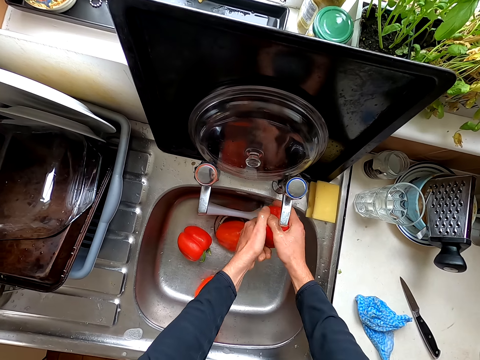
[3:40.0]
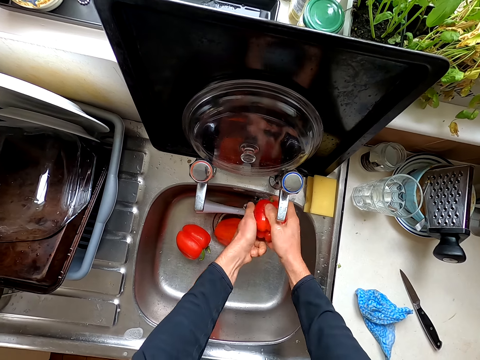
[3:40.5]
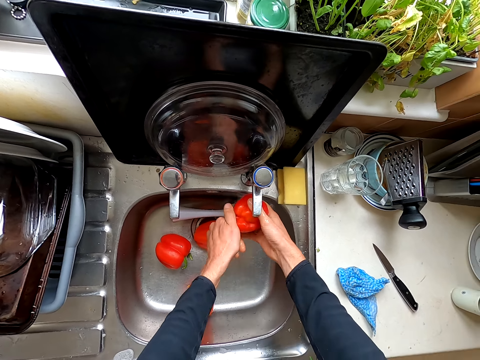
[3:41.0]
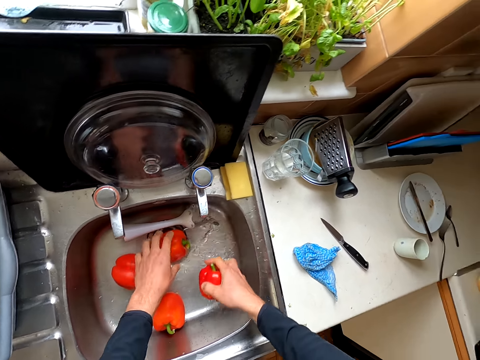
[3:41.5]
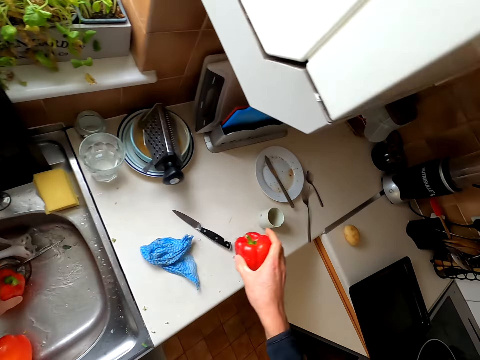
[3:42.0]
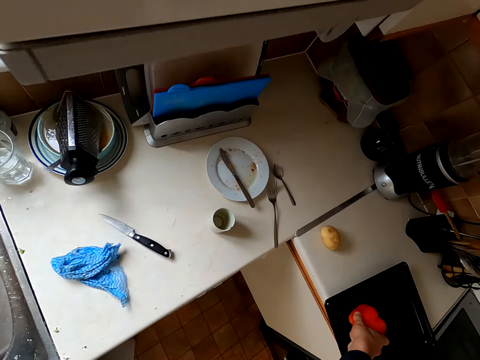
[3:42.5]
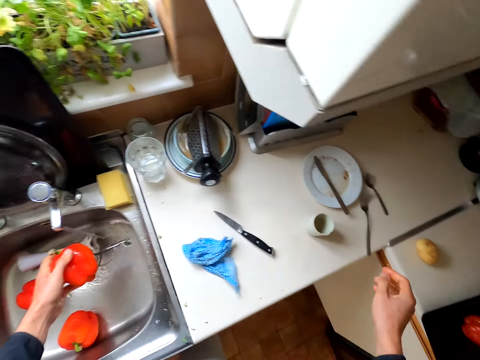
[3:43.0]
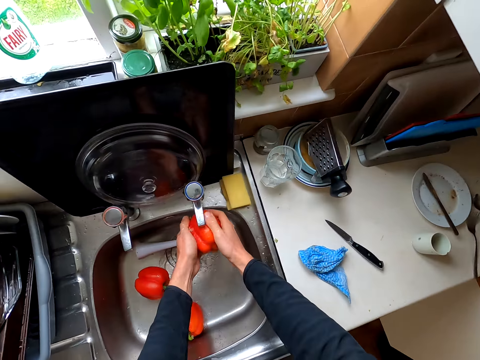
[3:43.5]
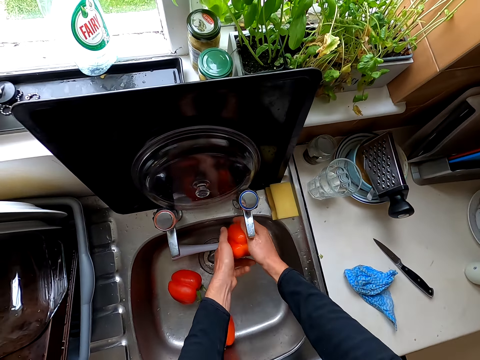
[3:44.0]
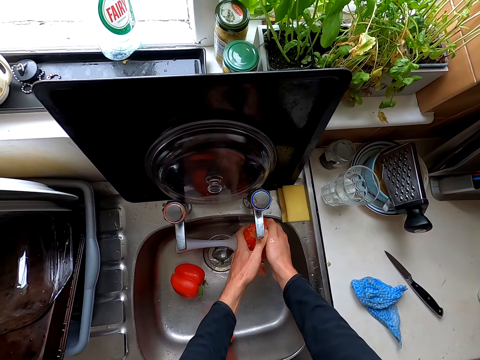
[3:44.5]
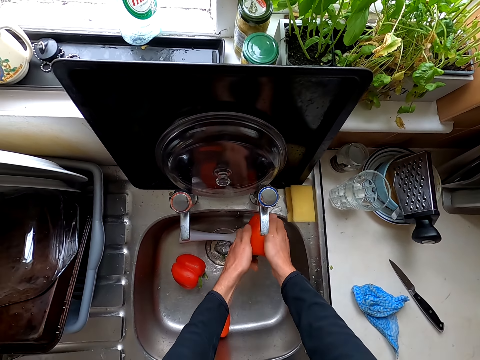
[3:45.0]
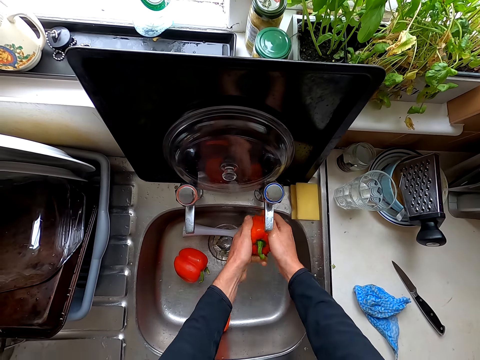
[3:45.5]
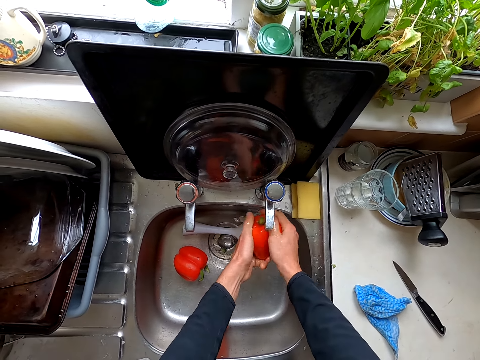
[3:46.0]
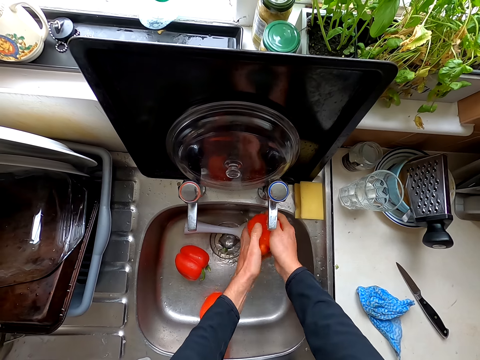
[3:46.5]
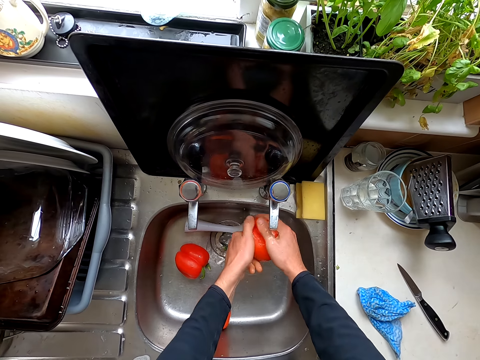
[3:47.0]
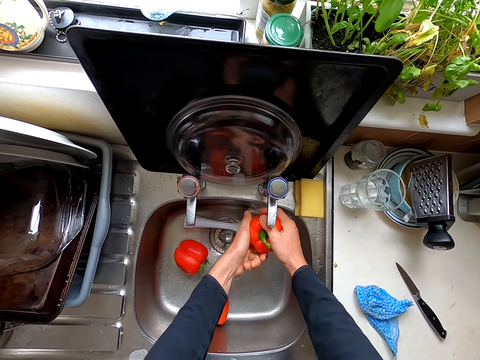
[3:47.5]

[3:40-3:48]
The camera wearer puts the capsicum on the tray.

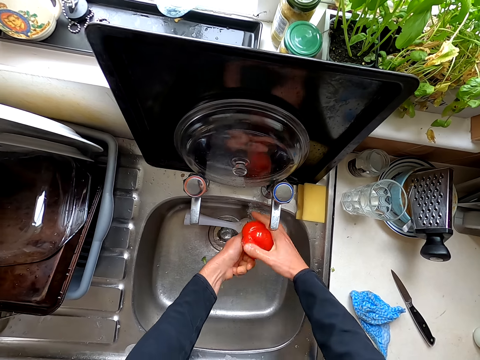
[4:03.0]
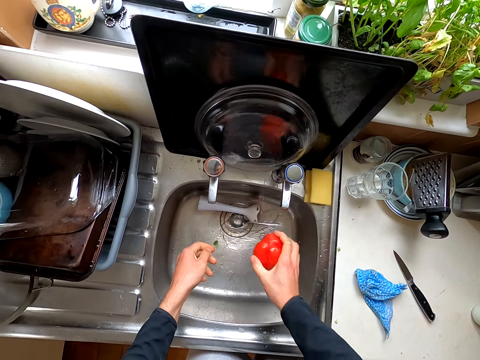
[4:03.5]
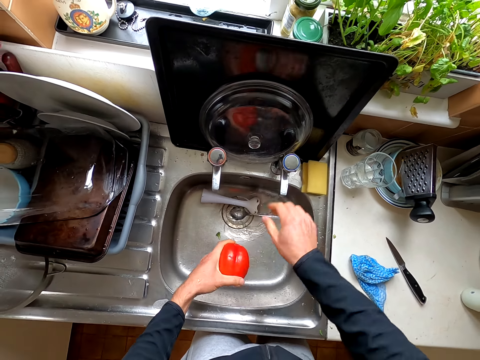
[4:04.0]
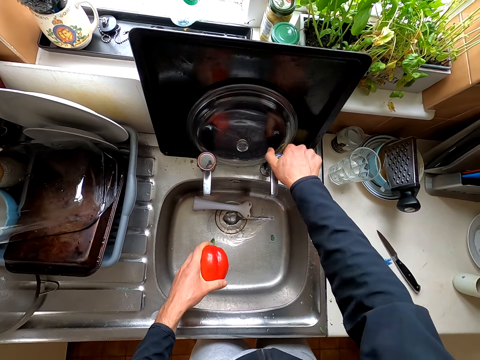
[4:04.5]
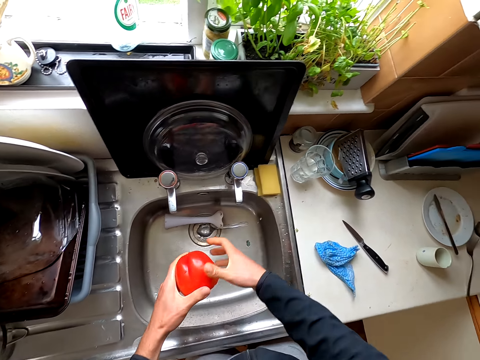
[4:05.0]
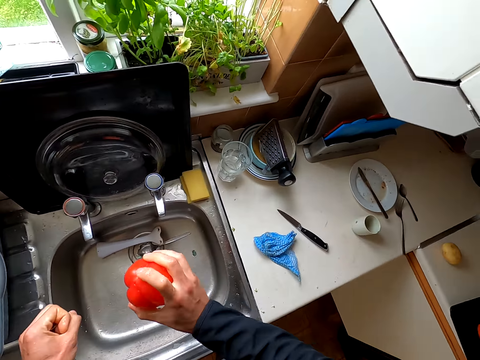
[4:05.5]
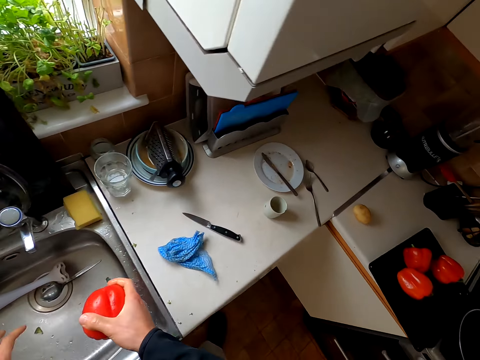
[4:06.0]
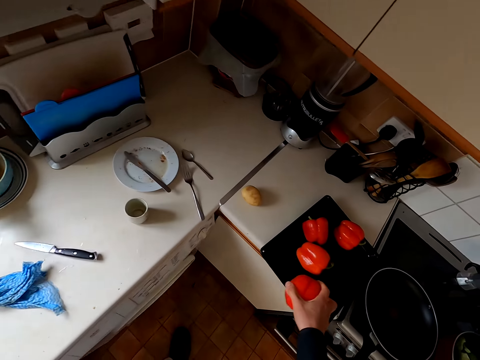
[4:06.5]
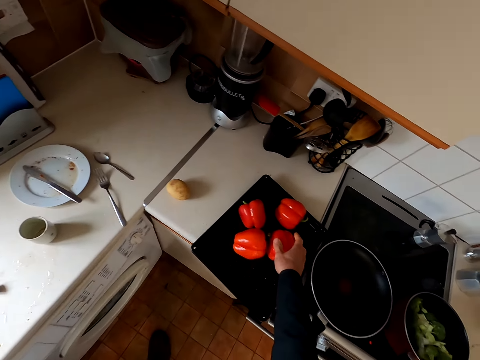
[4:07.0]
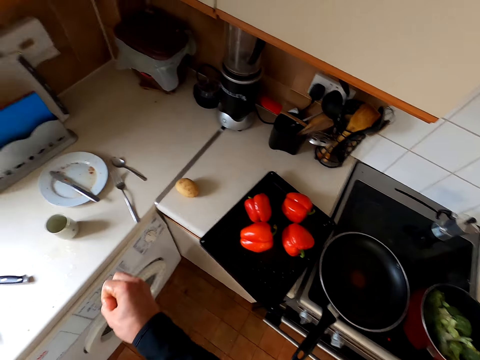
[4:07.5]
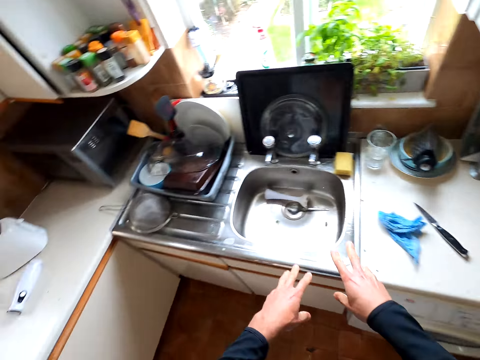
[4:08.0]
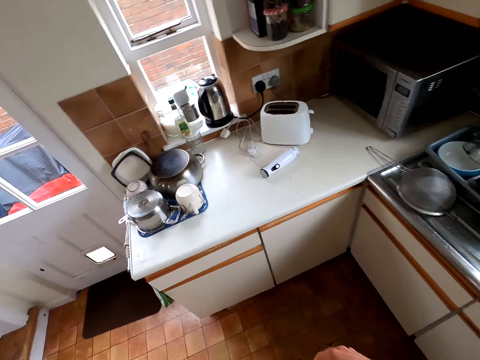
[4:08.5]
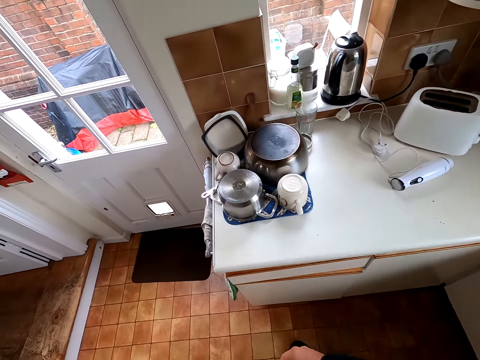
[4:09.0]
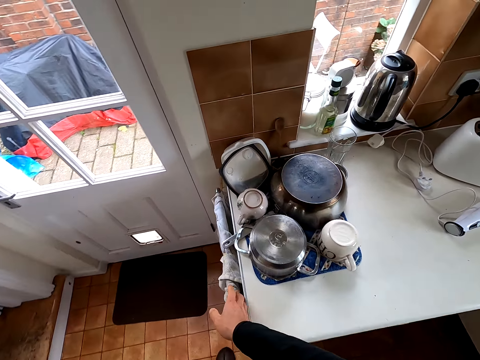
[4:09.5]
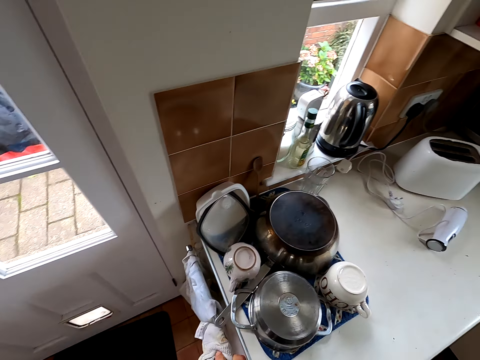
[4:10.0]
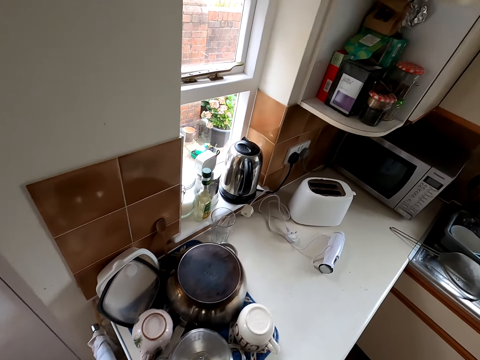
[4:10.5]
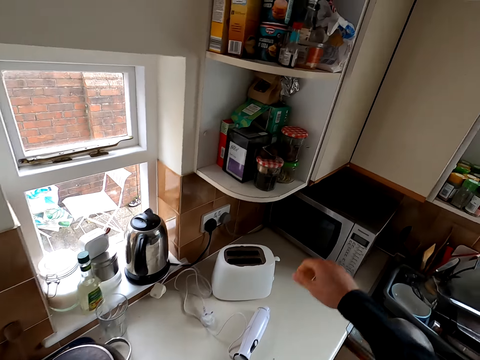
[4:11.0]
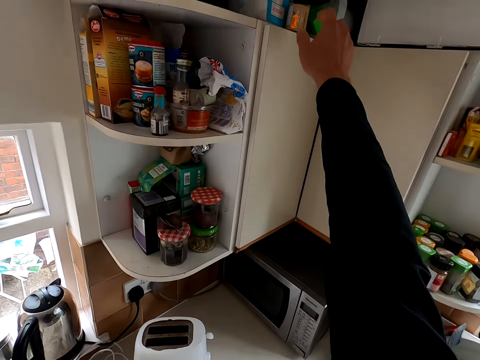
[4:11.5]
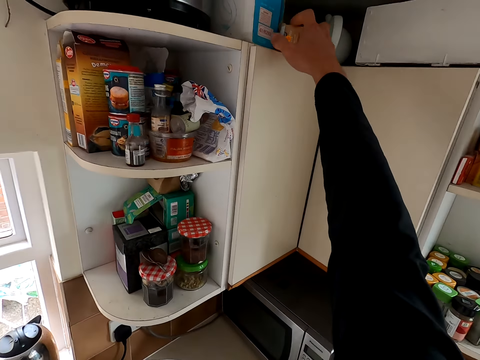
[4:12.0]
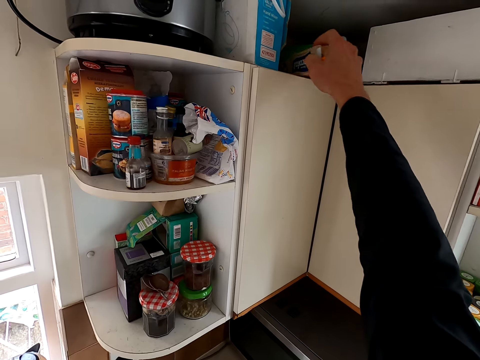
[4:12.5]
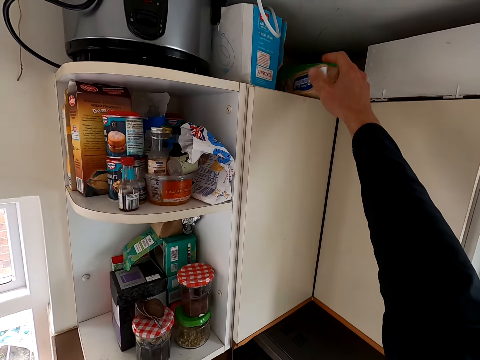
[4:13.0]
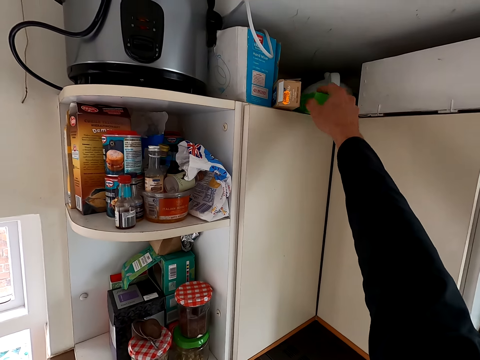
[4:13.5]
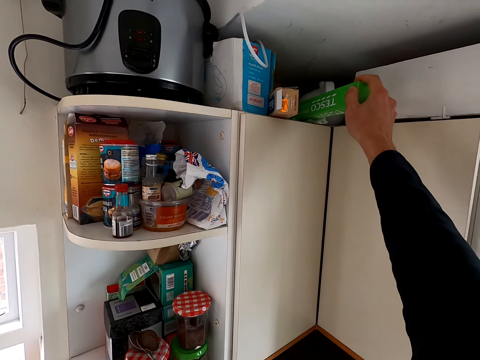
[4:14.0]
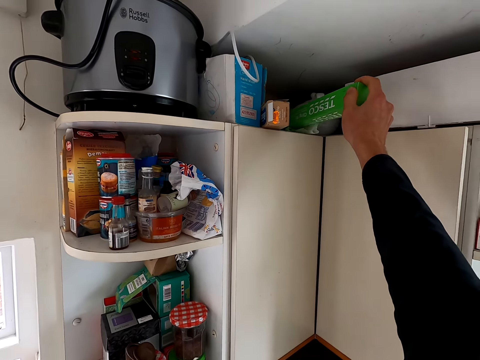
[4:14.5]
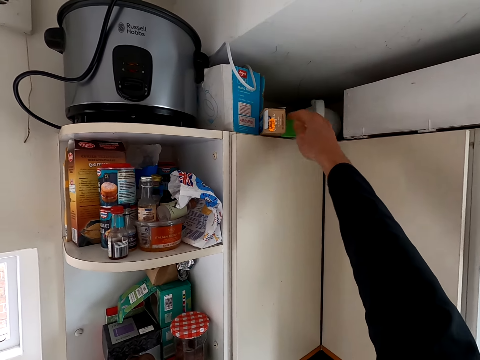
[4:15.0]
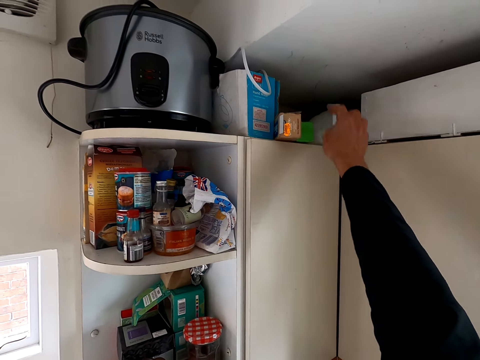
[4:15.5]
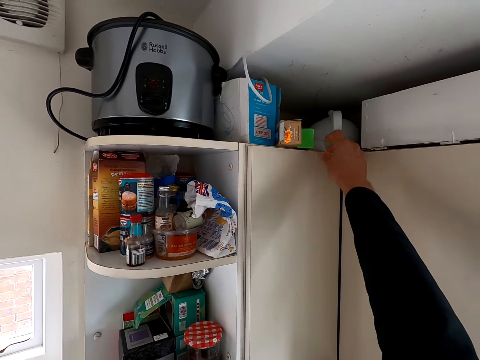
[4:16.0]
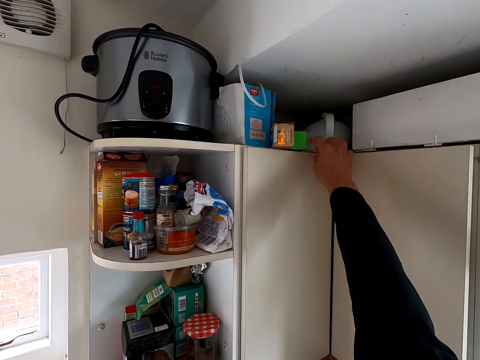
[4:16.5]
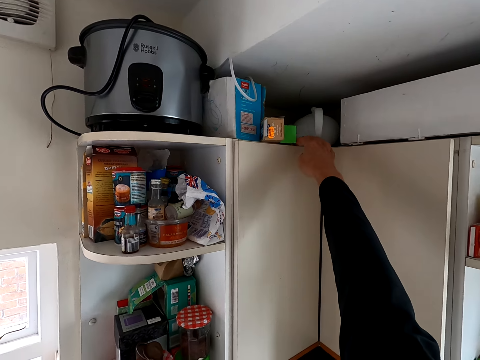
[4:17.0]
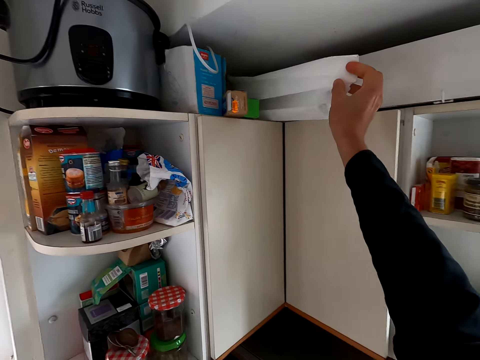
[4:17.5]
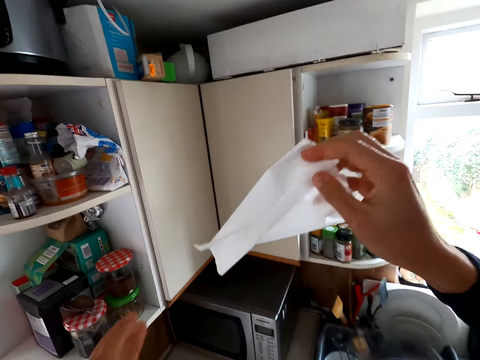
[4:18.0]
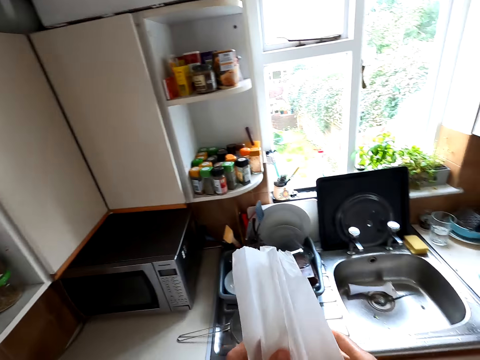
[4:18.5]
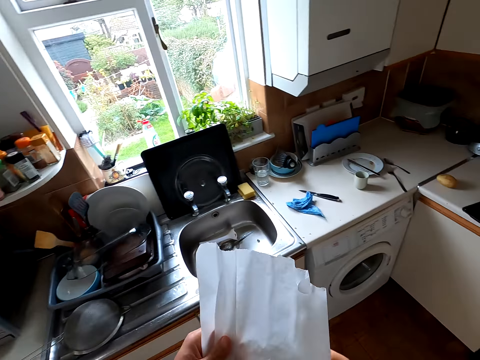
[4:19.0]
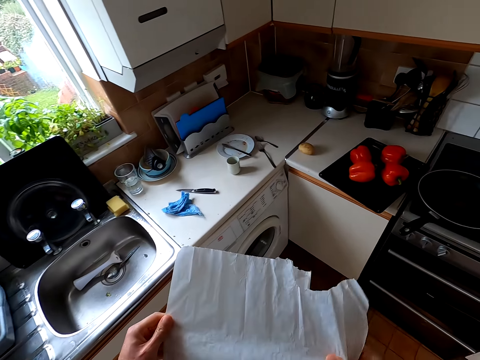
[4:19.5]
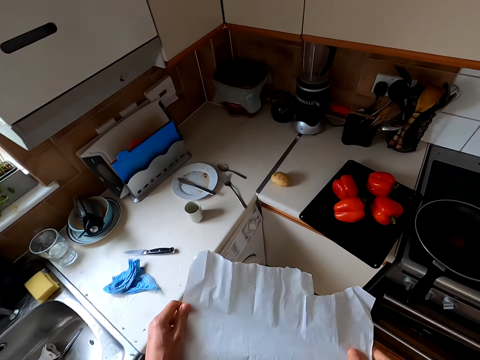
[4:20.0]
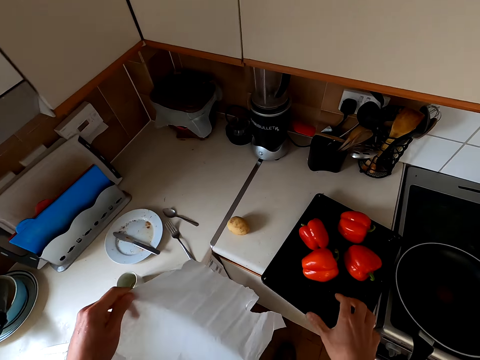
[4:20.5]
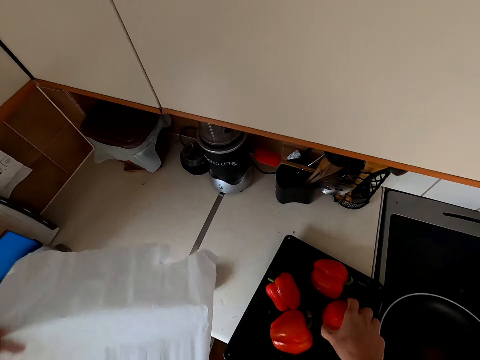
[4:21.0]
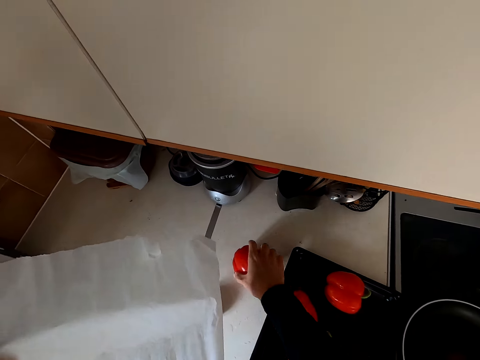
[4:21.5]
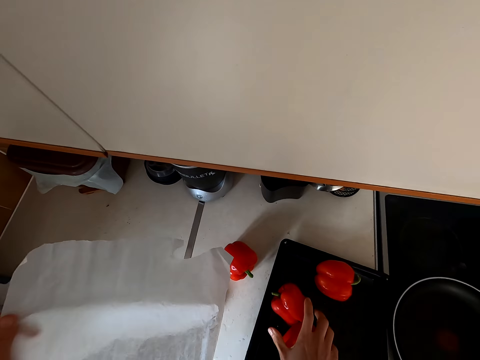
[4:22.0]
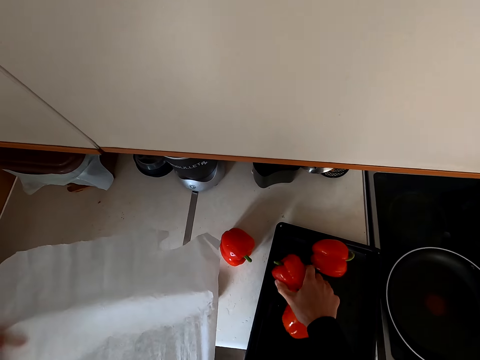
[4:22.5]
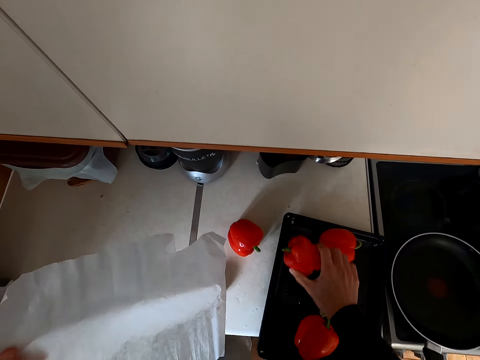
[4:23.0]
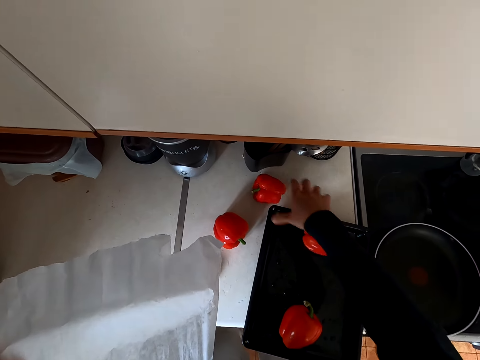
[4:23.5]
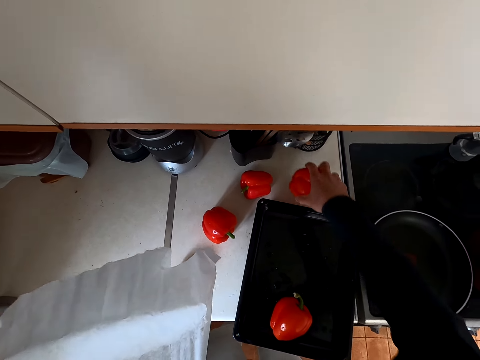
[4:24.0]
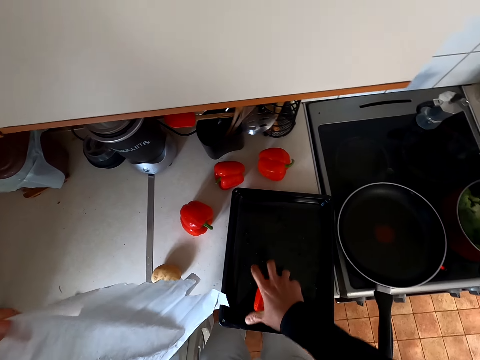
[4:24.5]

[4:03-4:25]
The camera wearer turns the tap off. He takes the kitchen cloth and wipes his hands. He picks up a paper from the top of the cabinet. He straightens the paper. He removes the capsicum from the tray and puts them on the table.
